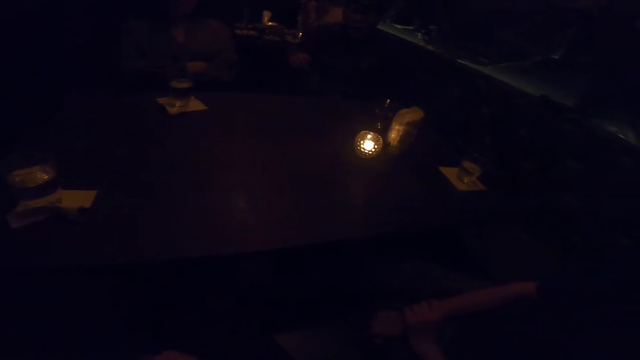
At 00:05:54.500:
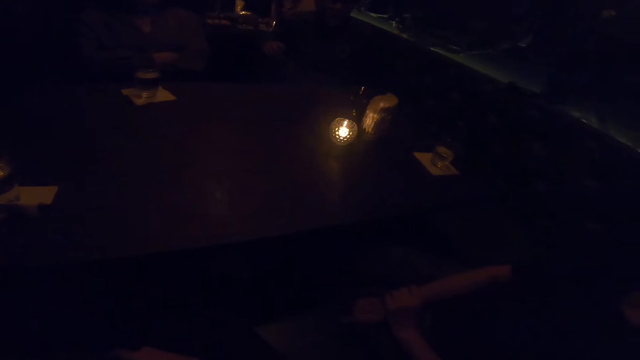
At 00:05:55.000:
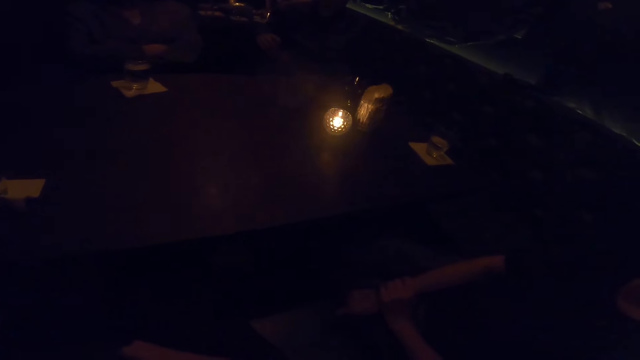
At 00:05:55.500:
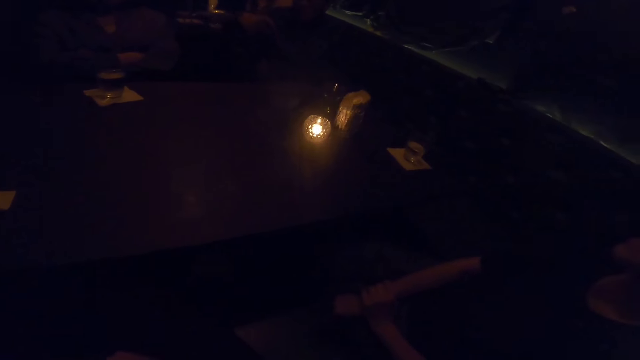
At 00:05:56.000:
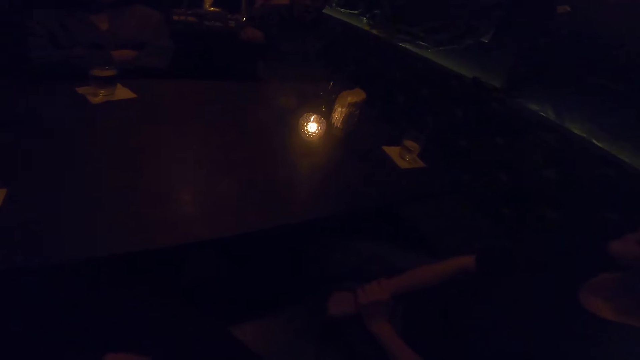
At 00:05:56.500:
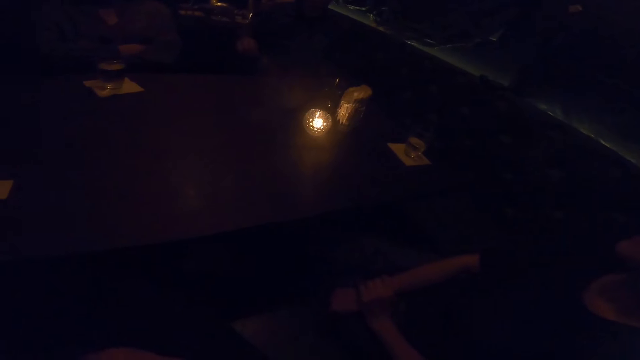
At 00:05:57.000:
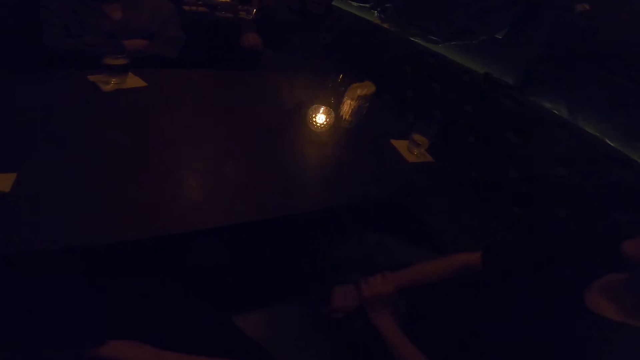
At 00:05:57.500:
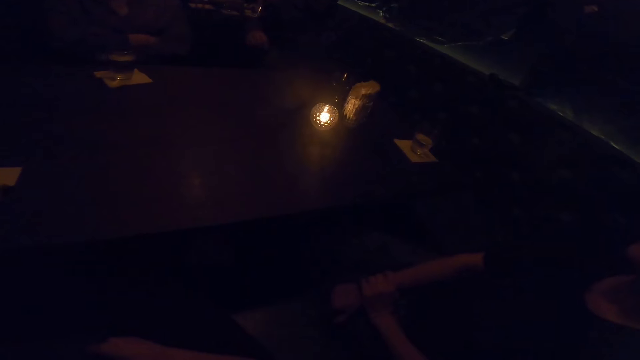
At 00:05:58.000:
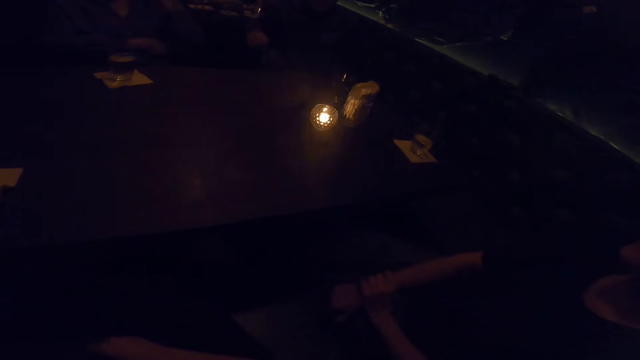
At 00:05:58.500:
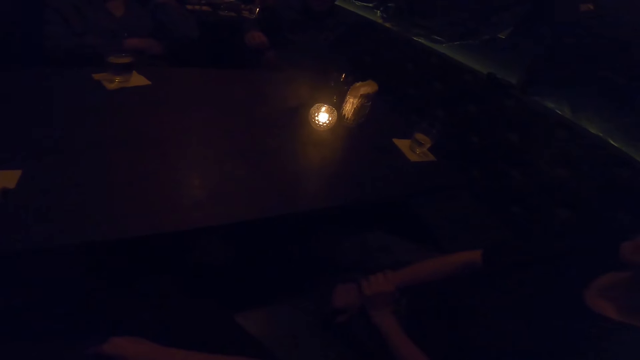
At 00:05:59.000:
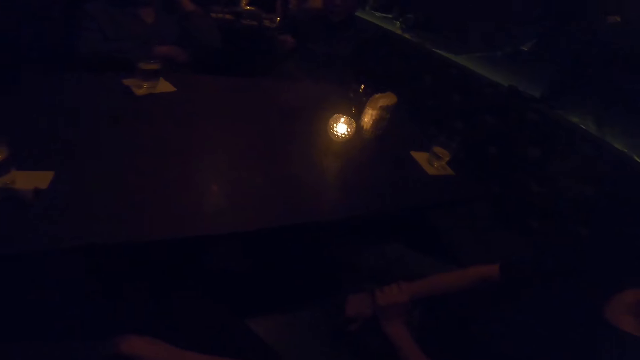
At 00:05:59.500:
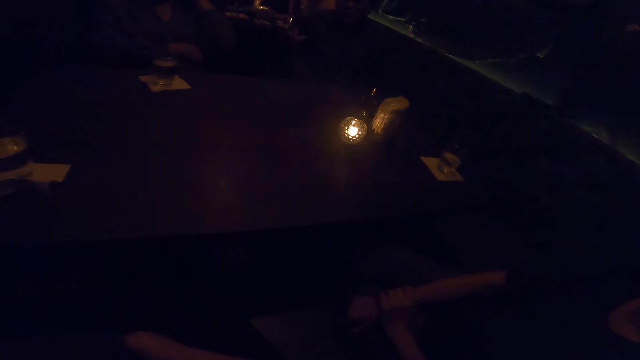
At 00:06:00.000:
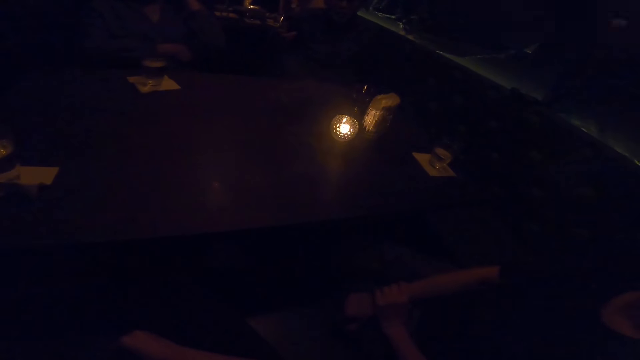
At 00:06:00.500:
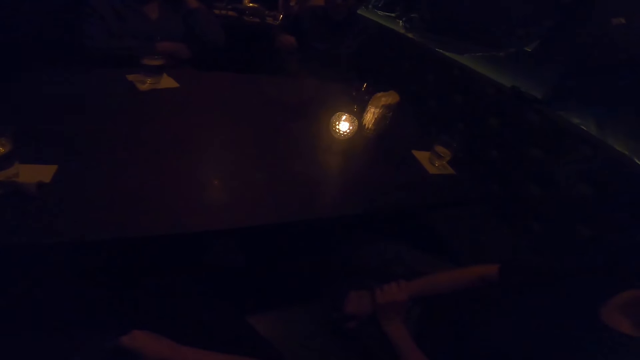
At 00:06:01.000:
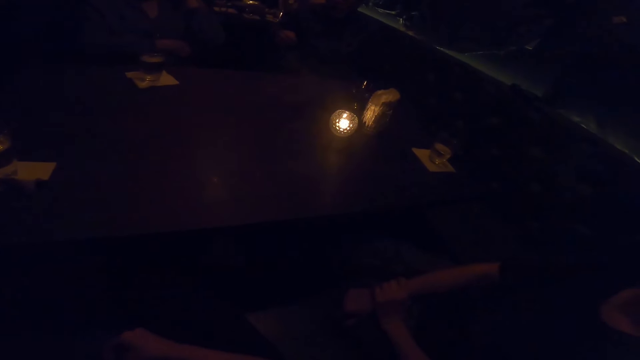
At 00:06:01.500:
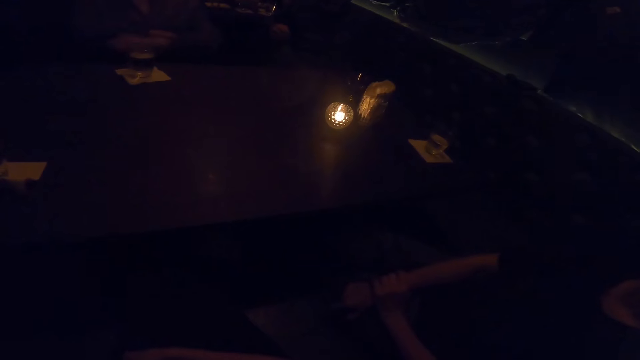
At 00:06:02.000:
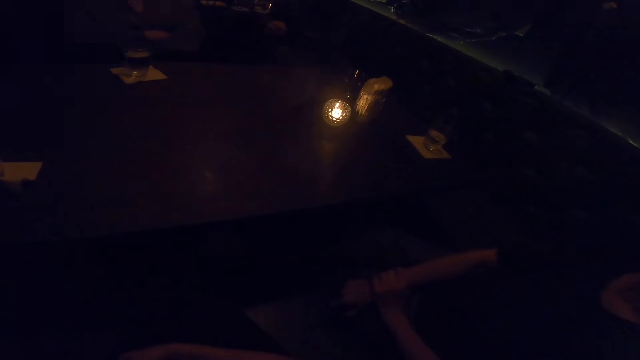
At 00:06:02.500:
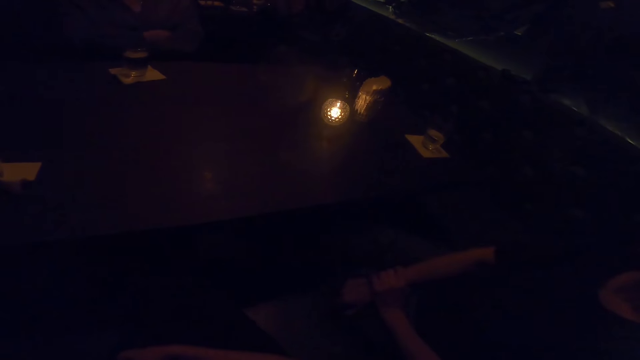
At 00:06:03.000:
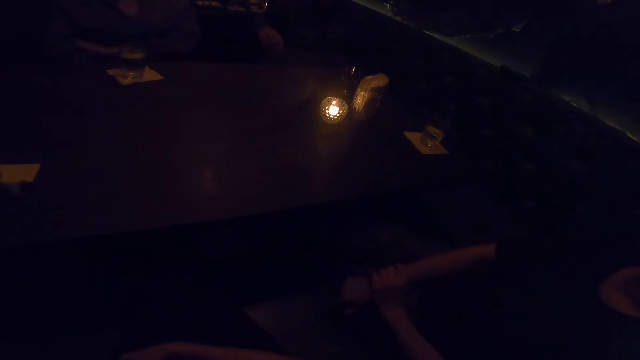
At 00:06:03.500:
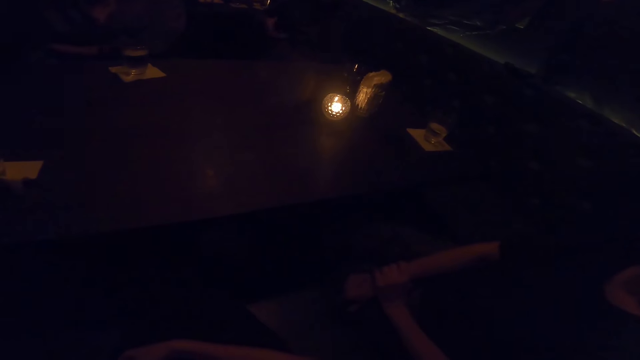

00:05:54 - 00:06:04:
The camera wearer makes a sound. A man talks to a woman, another woman and the camera wearer.

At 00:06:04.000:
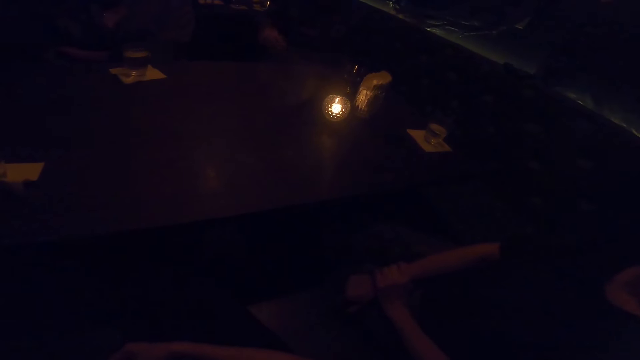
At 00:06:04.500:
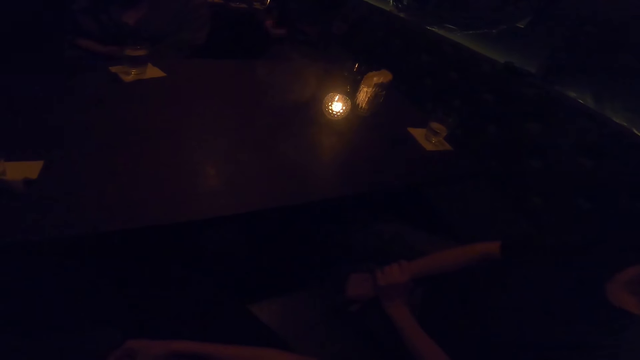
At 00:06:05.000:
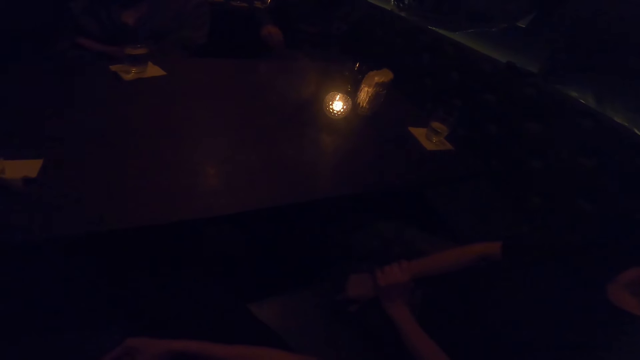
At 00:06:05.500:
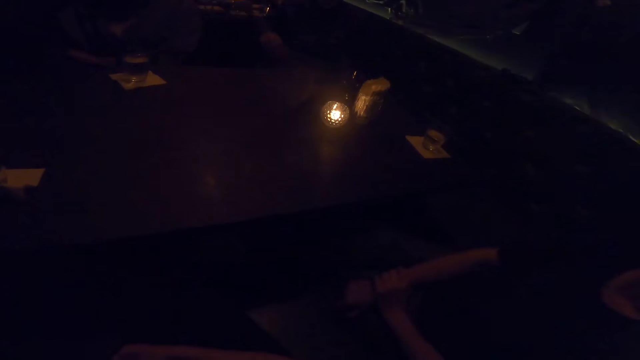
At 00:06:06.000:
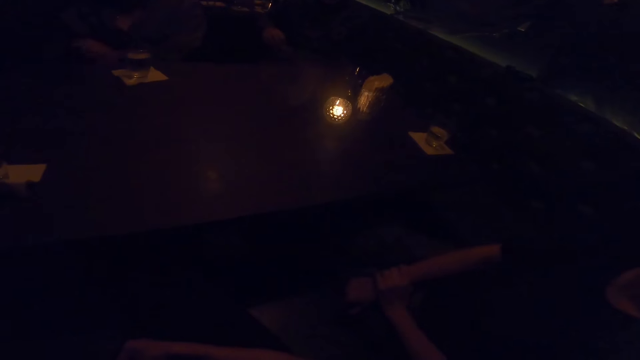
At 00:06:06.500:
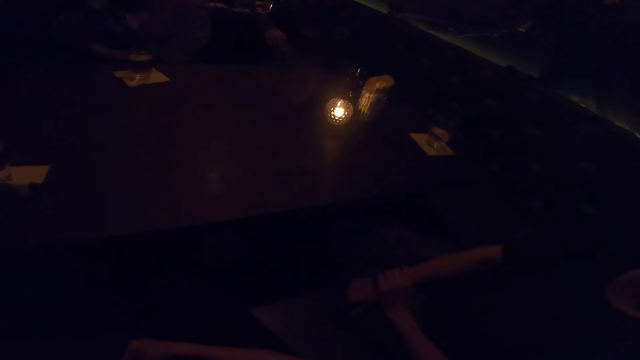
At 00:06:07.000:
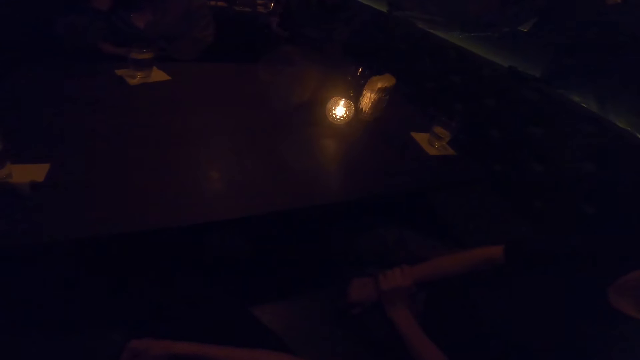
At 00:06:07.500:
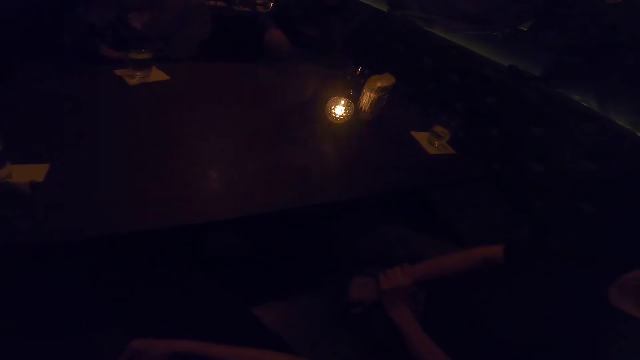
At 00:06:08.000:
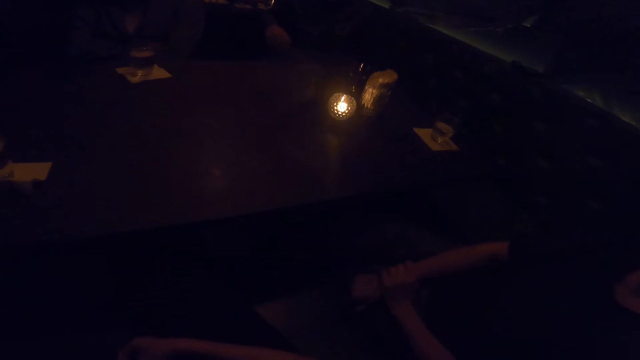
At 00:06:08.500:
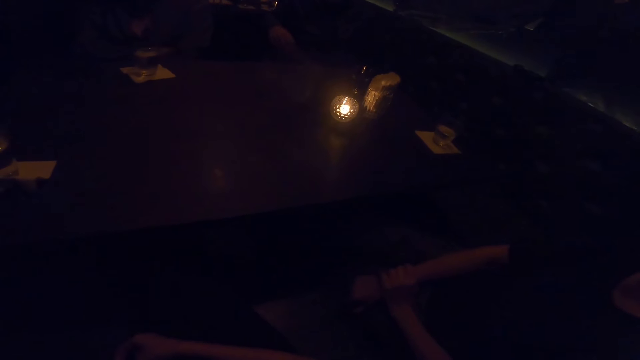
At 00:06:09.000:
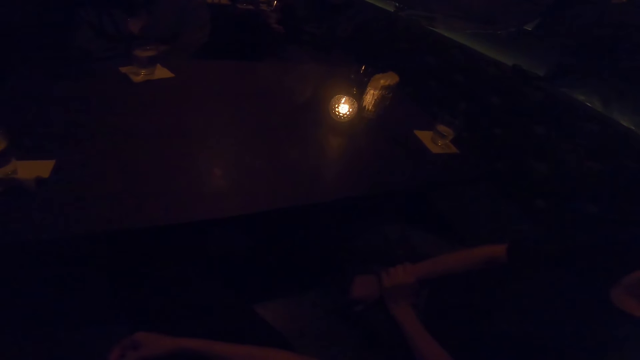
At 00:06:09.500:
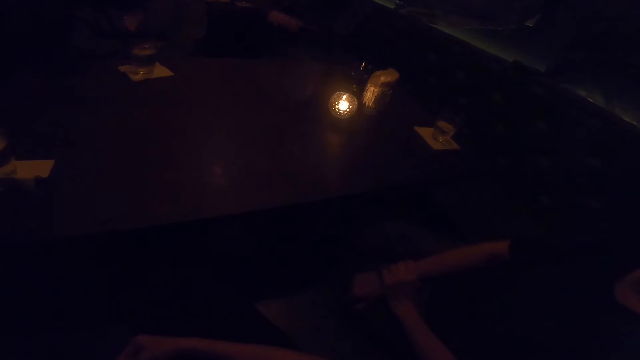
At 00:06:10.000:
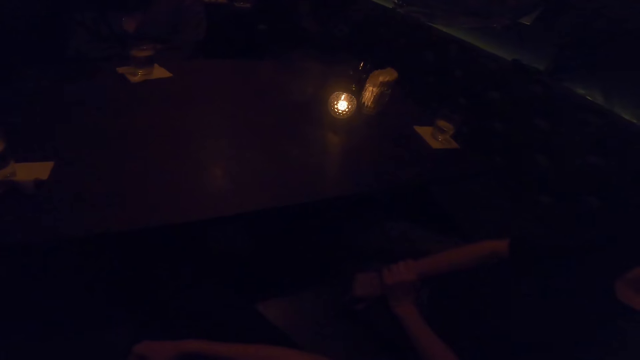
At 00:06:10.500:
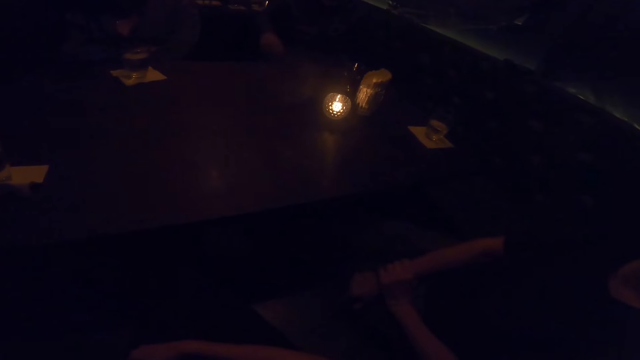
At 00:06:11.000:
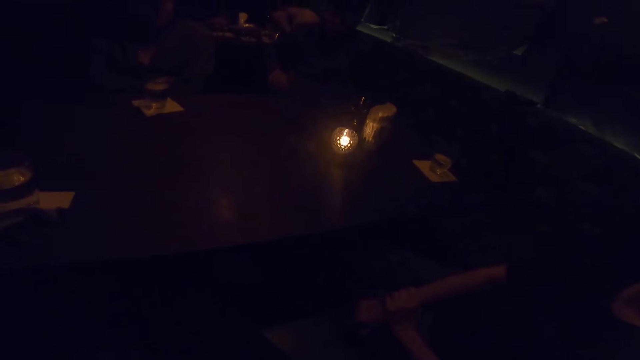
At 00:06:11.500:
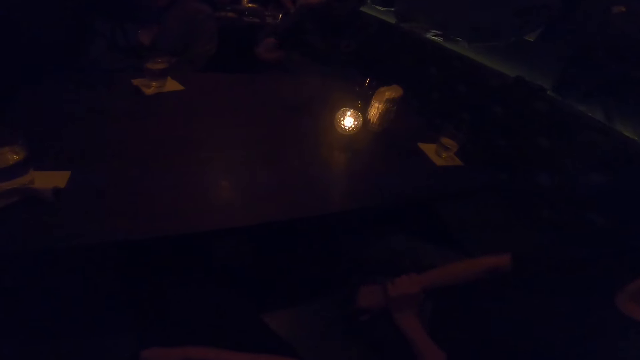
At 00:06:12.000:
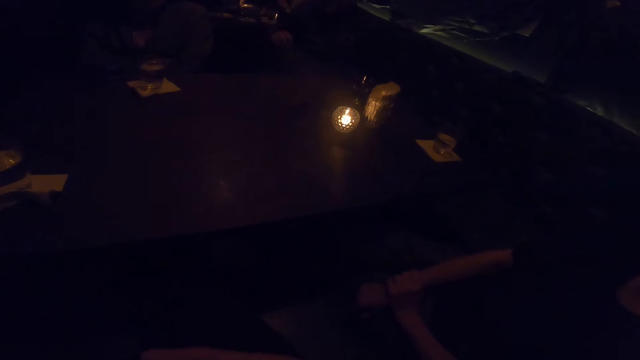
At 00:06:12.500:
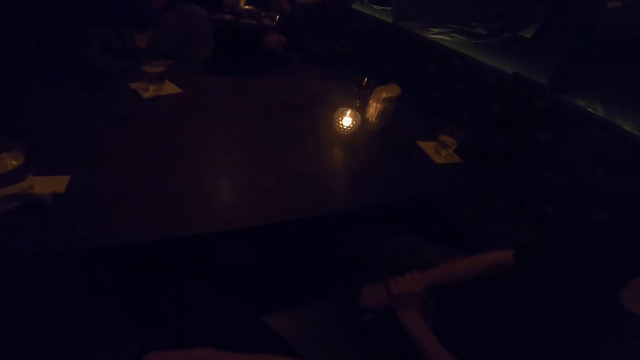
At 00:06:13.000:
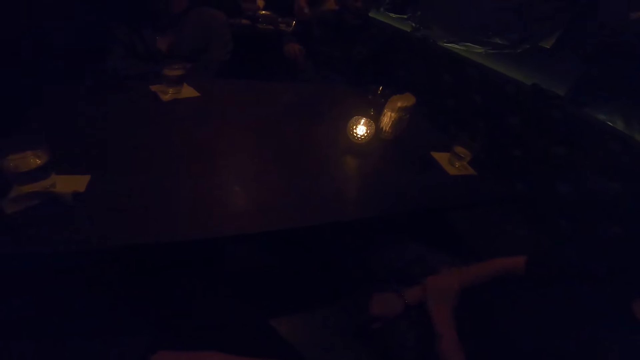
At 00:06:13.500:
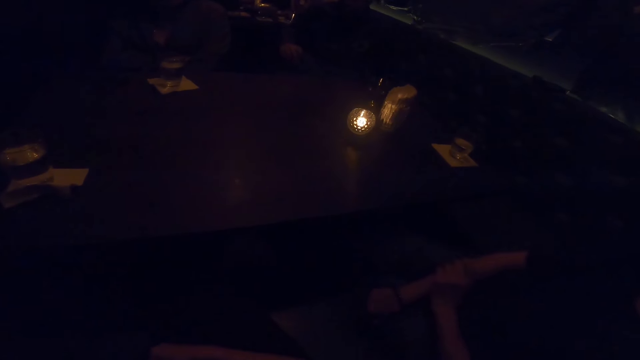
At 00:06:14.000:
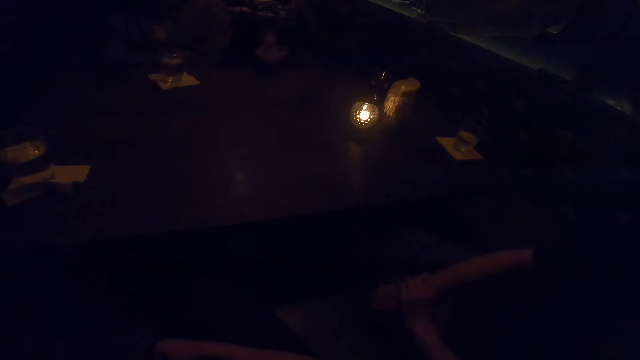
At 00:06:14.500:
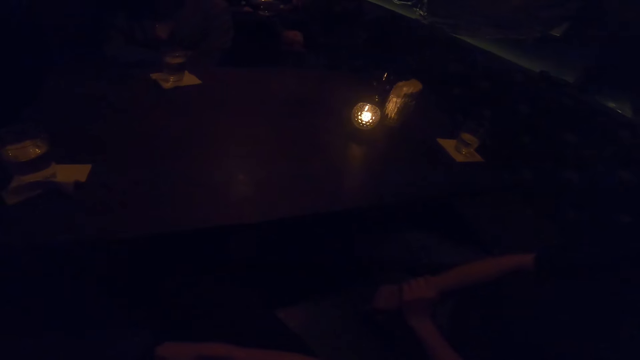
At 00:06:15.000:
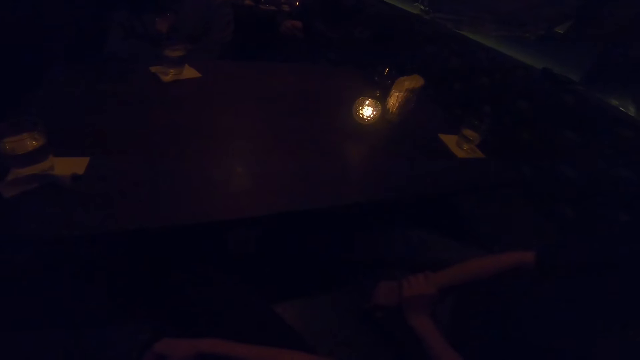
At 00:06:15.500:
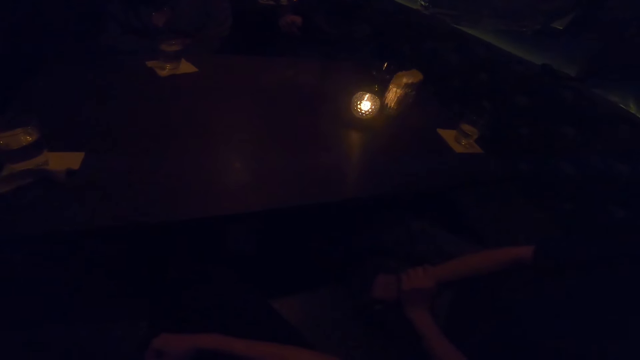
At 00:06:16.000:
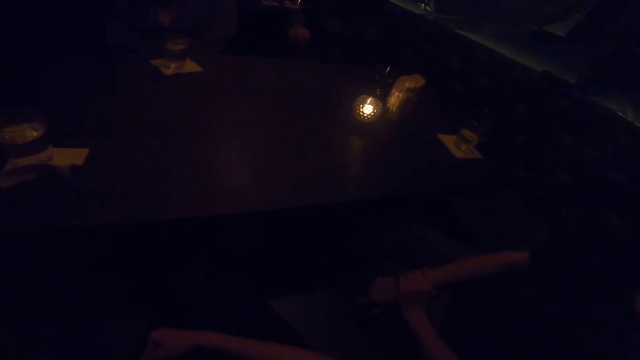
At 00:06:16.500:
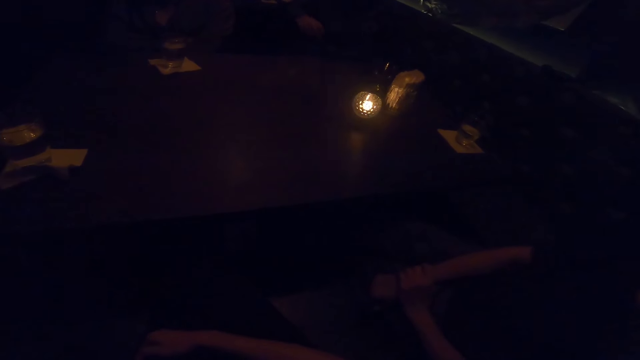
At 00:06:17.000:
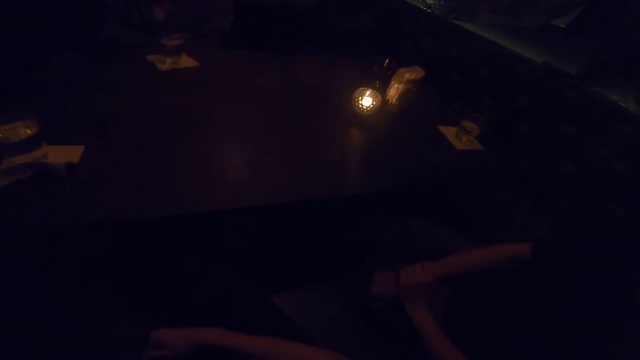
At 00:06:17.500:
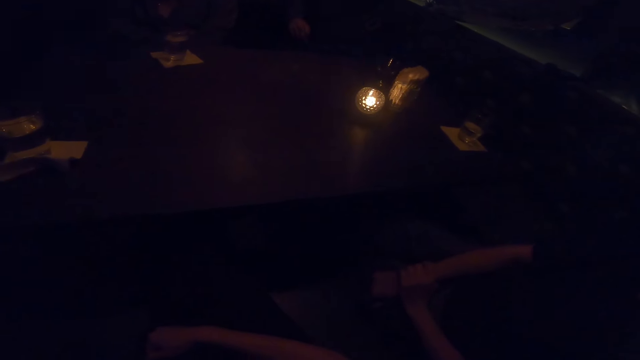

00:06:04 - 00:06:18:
A woman touches her face. A man talks to the woman, another woman and the camera wearer.
